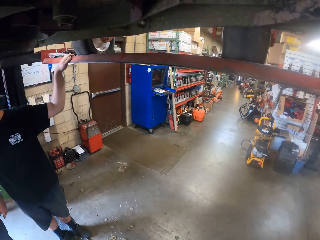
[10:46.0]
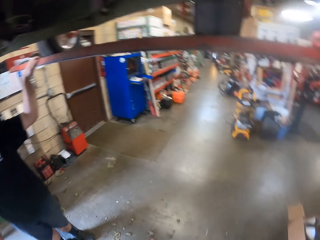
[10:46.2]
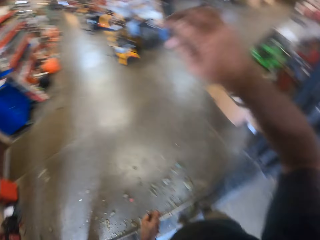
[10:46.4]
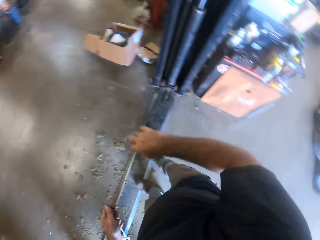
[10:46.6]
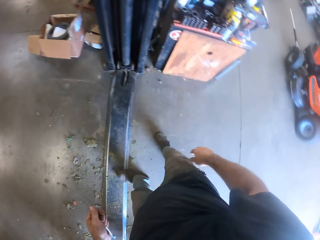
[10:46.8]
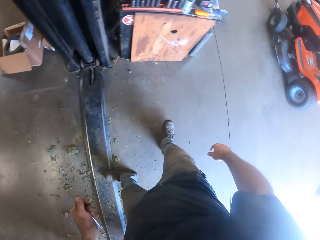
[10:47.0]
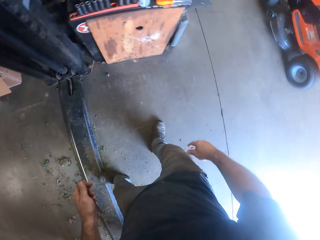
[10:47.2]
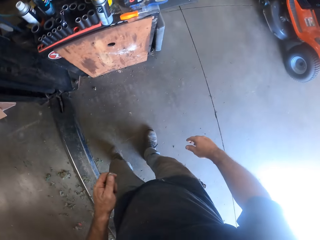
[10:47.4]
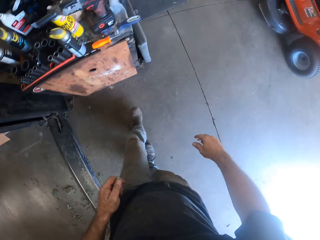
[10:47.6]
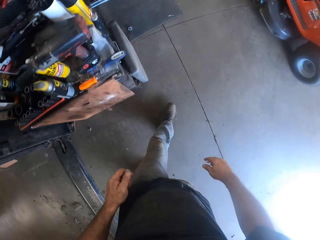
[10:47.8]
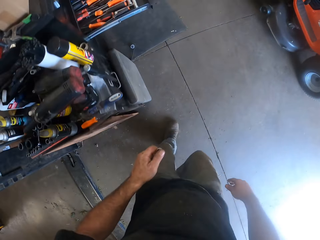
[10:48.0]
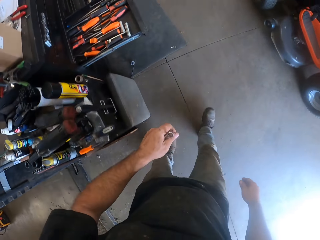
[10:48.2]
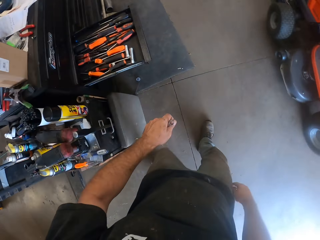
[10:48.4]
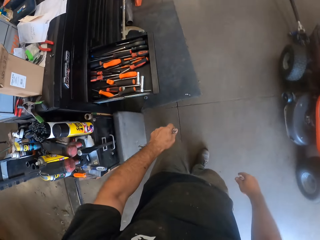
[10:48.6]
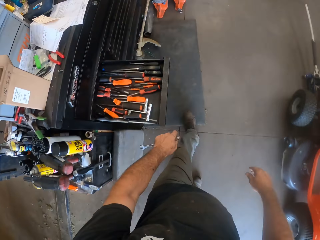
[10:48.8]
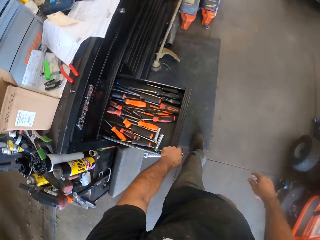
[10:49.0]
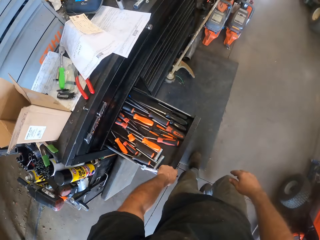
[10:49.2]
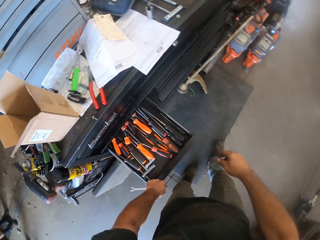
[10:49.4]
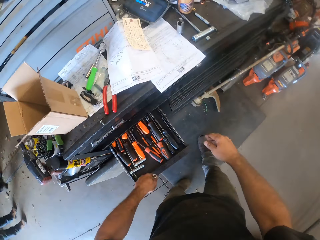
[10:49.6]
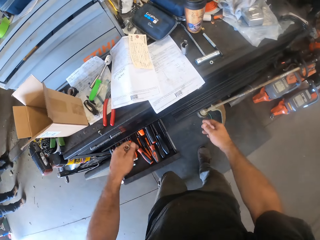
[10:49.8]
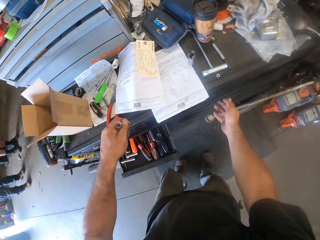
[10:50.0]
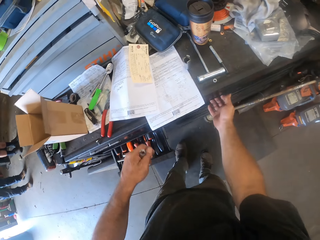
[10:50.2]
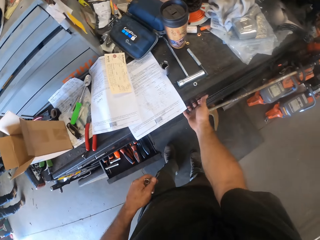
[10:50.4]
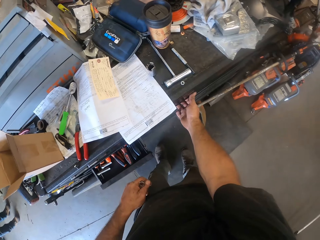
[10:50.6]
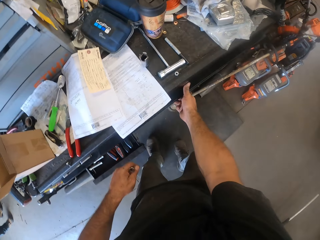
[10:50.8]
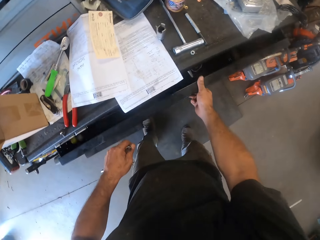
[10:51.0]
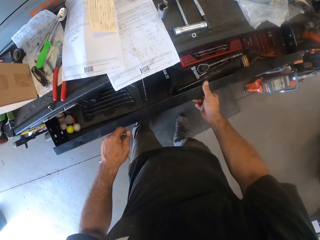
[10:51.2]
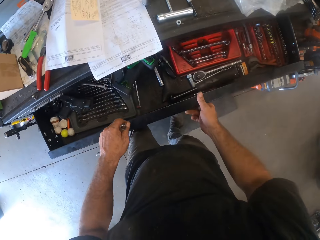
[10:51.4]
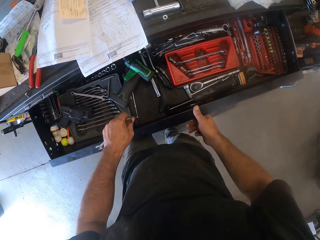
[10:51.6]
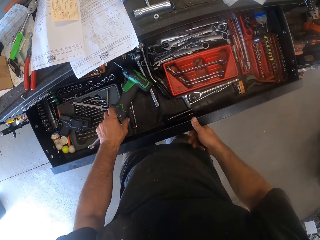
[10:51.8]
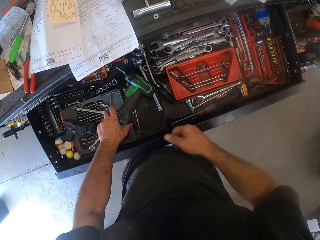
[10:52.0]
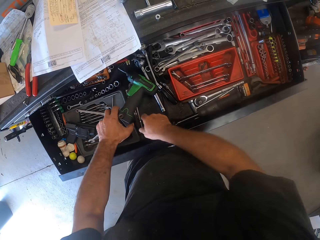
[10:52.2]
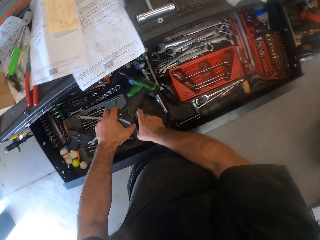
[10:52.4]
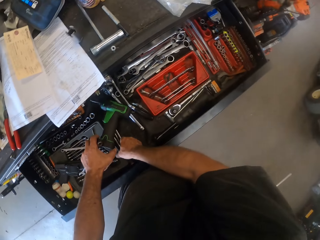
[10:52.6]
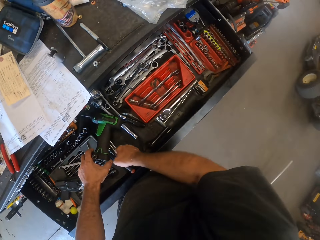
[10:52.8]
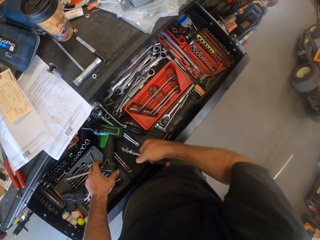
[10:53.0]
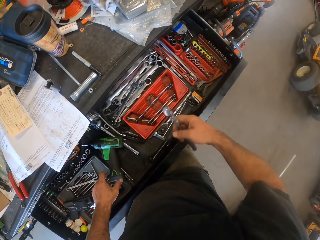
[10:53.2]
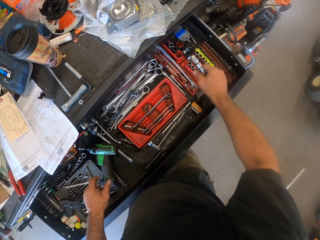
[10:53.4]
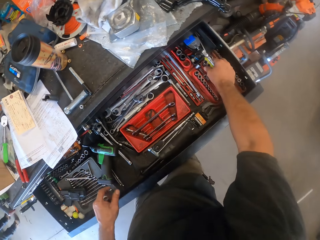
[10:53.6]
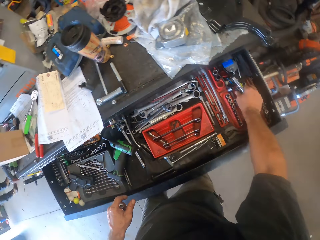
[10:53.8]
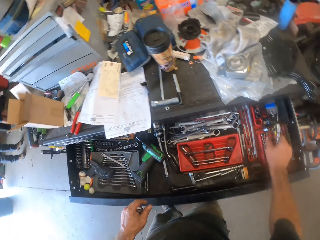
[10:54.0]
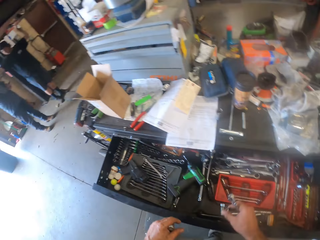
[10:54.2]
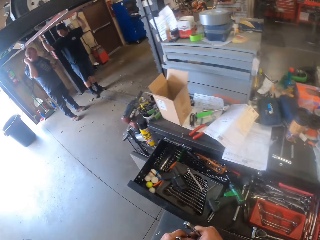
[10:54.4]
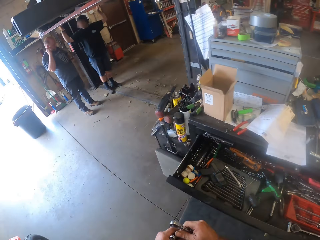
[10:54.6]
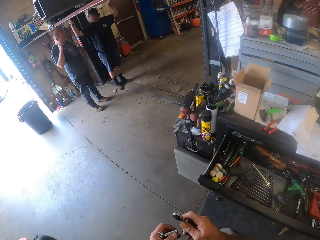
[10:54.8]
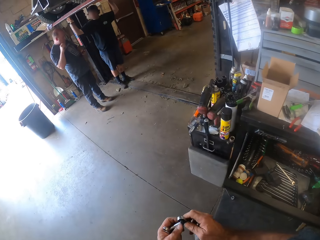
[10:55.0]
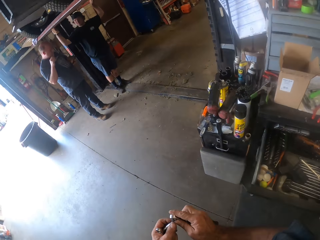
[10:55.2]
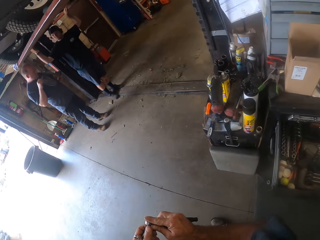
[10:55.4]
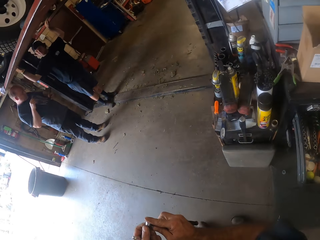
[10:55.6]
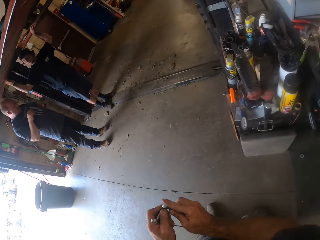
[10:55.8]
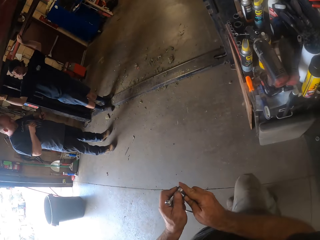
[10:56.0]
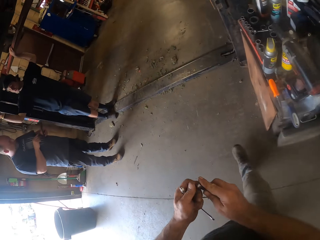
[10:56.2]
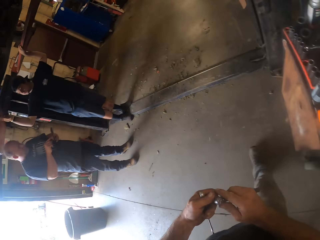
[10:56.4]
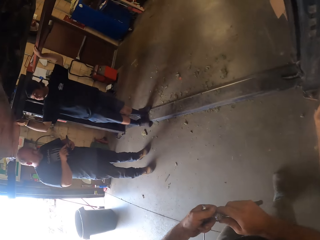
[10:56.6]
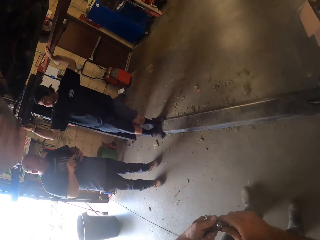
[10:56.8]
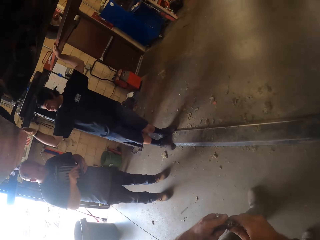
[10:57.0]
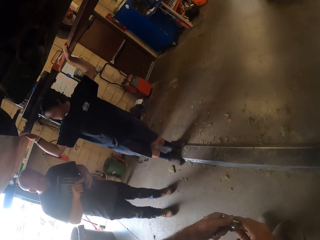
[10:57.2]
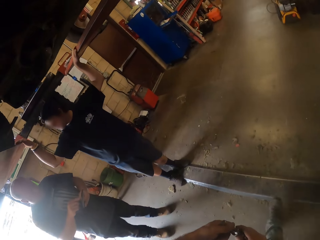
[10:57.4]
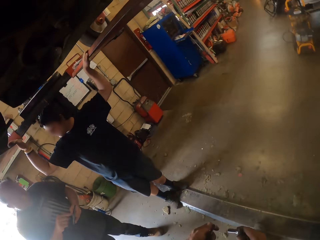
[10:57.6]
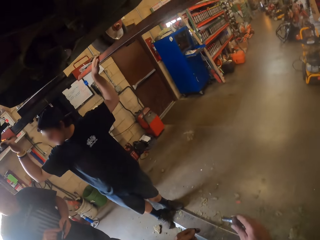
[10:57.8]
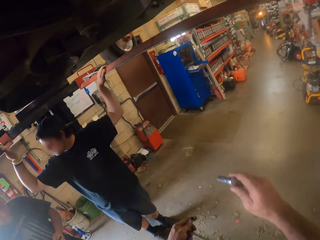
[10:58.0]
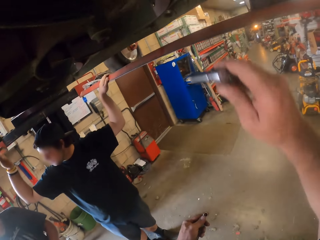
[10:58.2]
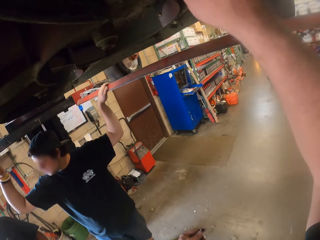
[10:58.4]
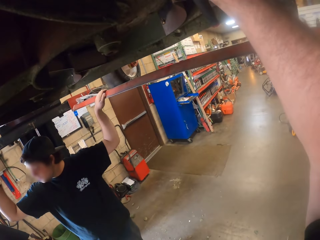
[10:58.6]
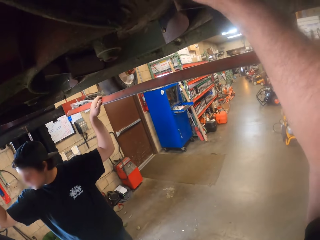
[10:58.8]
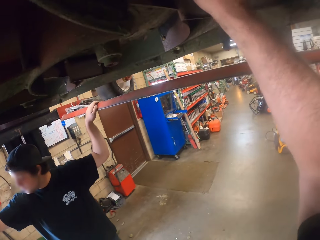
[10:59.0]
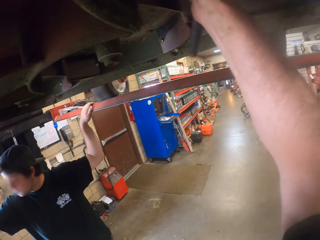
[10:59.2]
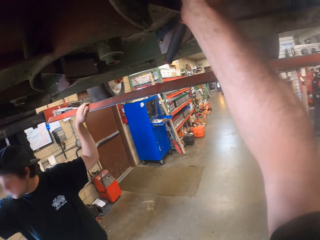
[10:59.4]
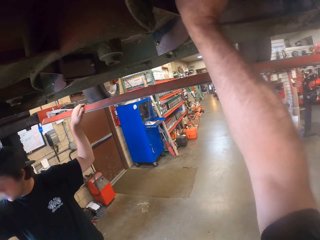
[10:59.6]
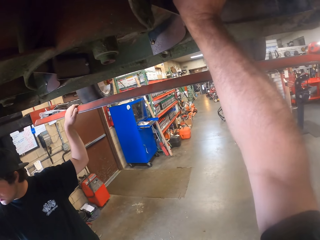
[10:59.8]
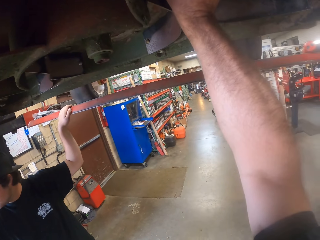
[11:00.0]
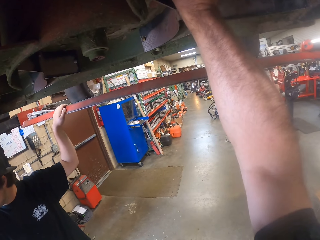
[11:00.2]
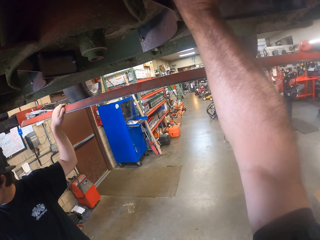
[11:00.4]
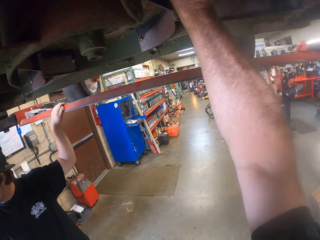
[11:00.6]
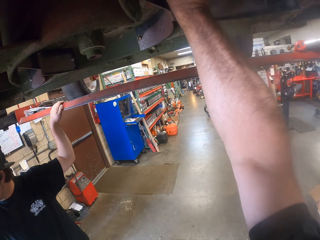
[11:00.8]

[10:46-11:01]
The camera wearer drops the combi drill on the rail of the car lifter. He walks away from the car lifter. He closes a drawer with his left hand. He holds a spanner. He opens another drawer with his right hand. He lifts up a combi drill from the drawer with his left hand. He picks up a bolt extractor holder or metal wrench from the drawer with his right hand. He holds a nail gun. He drops the combi drill in the drawer with his left hand. He pulls his hand off the nail gun. He picks up a bolt extractor from the drawer with his right hand. He picks up bolts. He holds a bolt with both hands. He passes the bolt extractor to his left hand. He walks around the workshop. He fixes the bolt extractor into its holder. A man operates a phone. Another man holds metals with both hands. The camera wearer holds the metal wrench with both hands. He walks around the workshop. He lifts the metal wrench. He repairs the part underneath the lawn mower with the bolt extractor in his right hand.

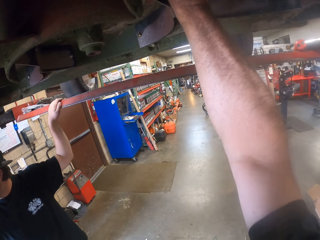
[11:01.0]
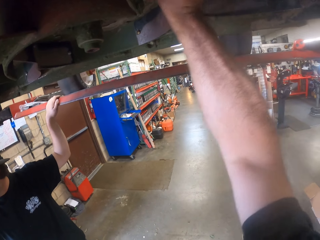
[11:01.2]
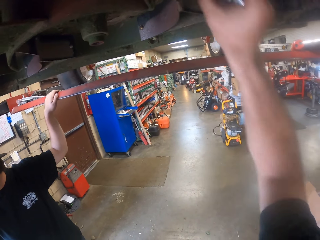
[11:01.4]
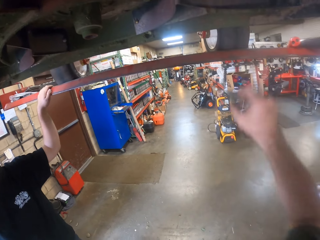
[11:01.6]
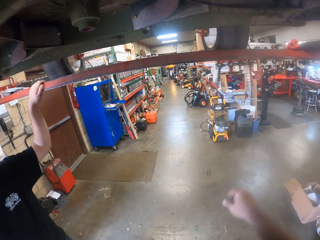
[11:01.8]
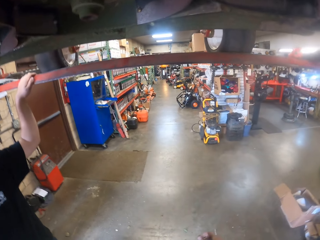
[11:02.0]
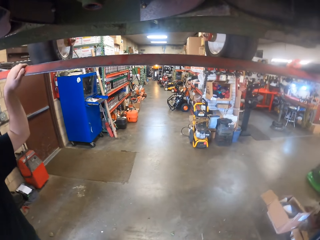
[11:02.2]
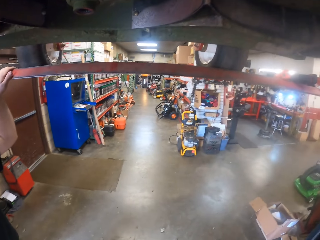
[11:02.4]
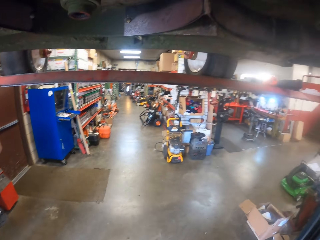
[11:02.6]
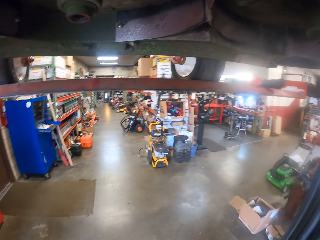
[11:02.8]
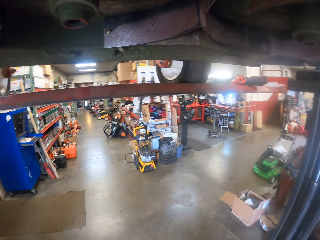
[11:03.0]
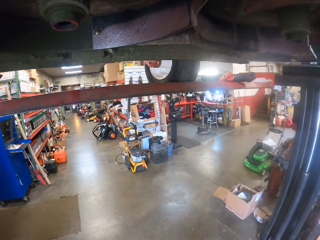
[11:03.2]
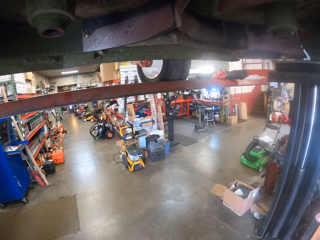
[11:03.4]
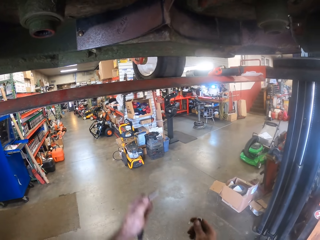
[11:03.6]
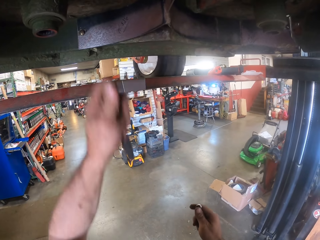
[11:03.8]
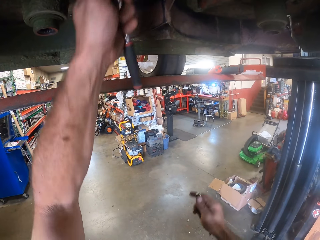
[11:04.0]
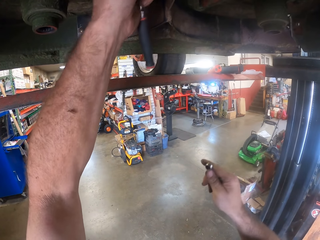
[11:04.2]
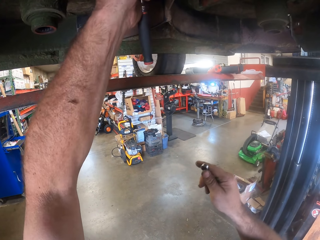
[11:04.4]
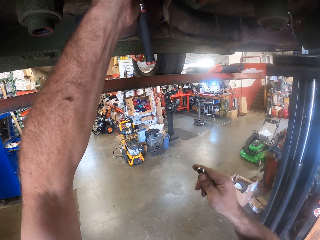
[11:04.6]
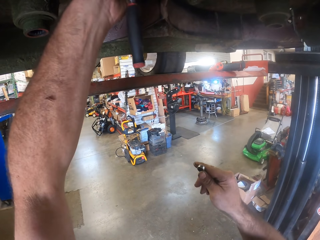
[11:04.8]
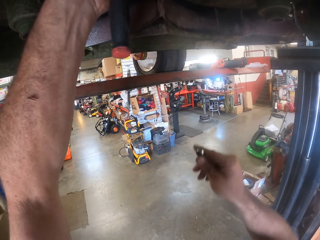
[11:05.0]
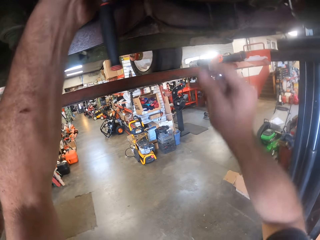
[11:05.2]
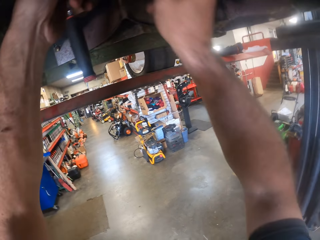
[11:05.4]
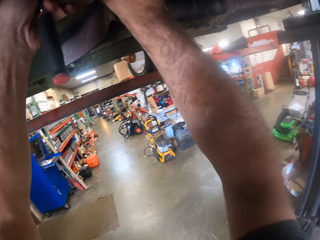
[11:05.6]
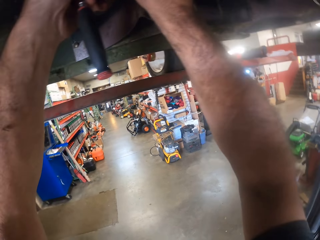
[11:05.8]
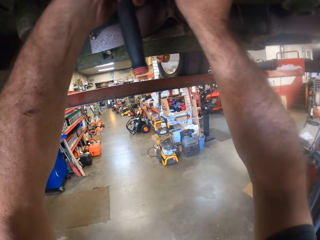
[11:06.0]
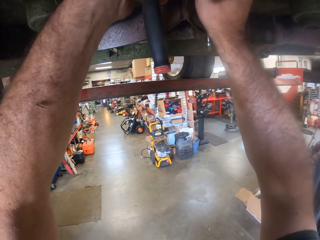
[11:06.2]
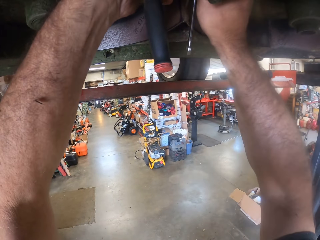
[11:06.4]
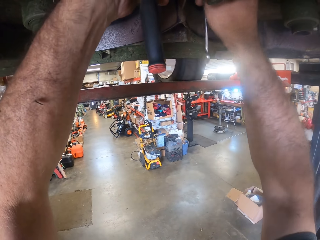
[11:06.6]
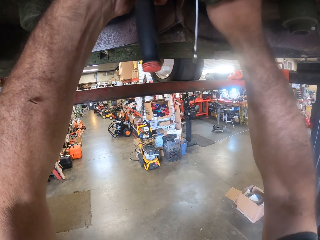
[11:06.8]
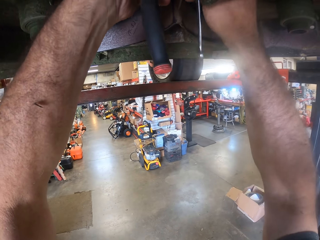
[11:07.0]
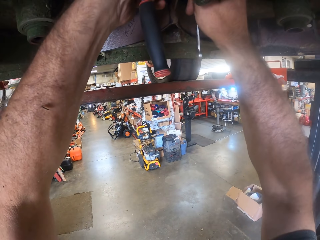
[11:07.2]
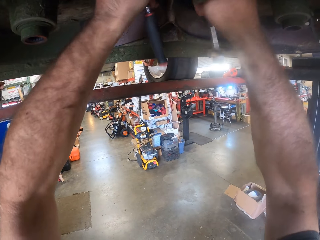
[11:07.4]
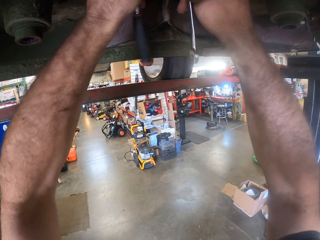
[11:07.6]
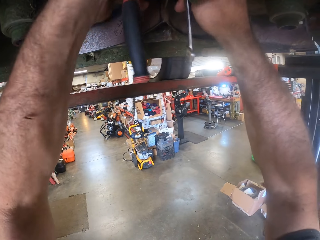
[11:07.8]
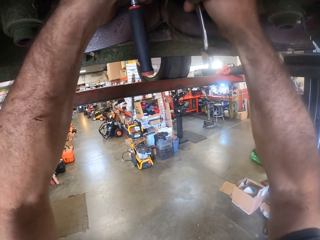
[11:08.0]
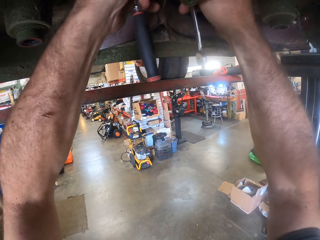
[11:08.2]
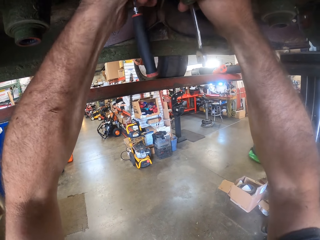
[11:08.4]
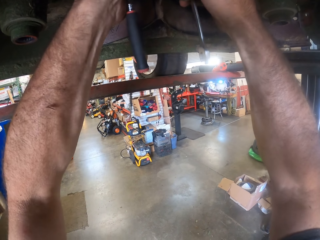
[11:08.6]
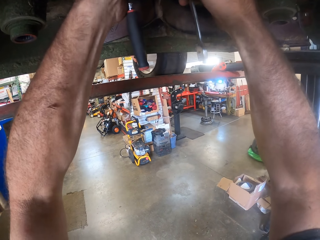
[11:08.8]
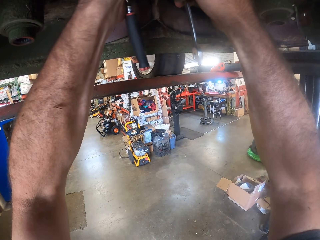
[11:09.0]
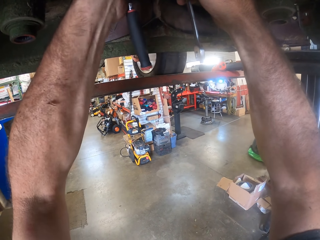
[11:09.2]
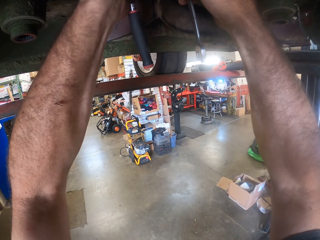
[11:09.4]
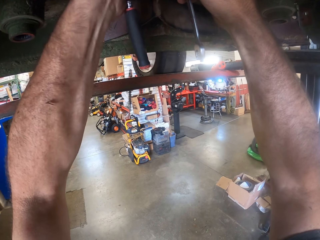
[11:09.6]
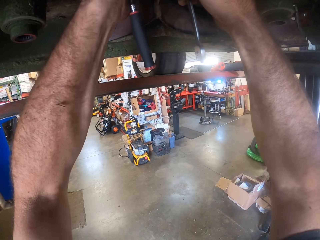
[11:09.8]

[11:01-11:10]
The camera wearer pulls the metal wrench off the metal. He passes the holder to his left hand. He repairs the part underneath the lawn mower with the bolt extractor in his left hand. He adjusts something with the metal wrench, locks something with a spanner. He repairs the part underneath the lawn mower with both hands. He tightens something with metal wrenches.
